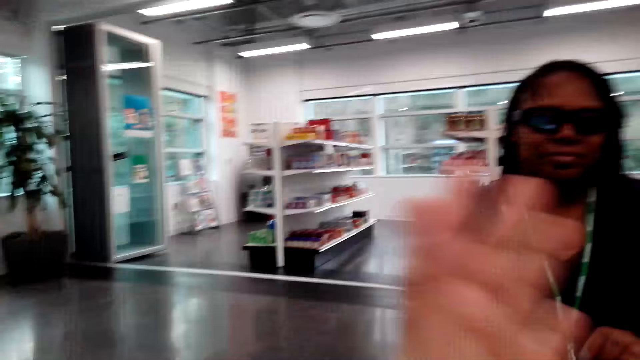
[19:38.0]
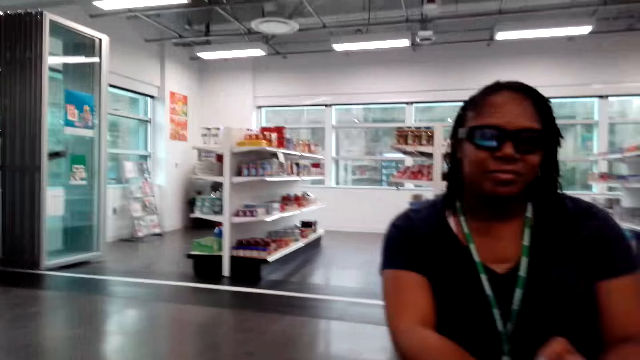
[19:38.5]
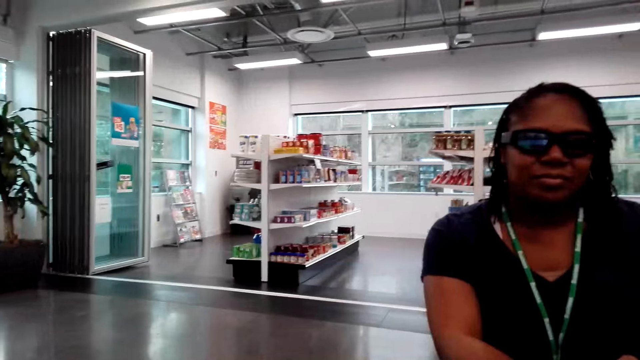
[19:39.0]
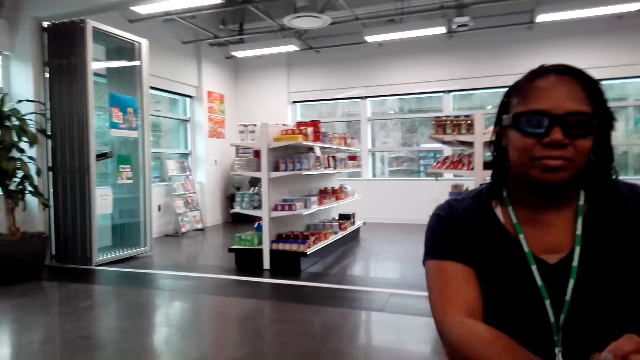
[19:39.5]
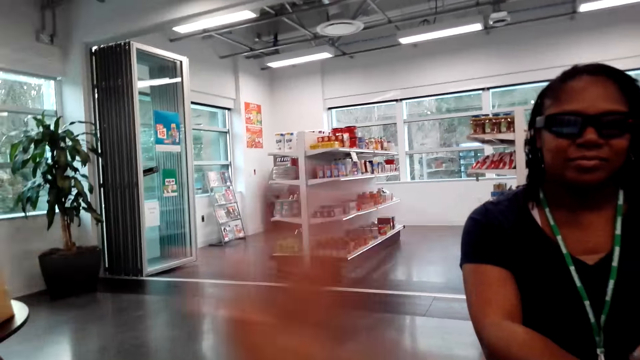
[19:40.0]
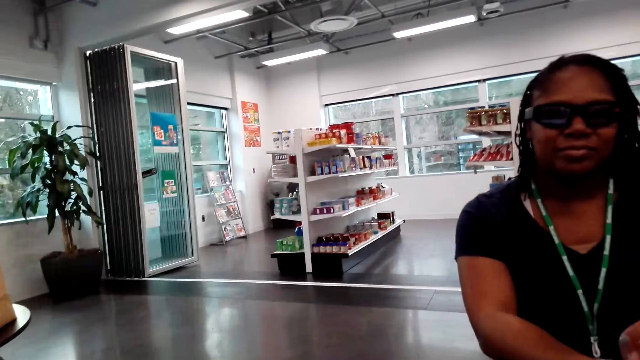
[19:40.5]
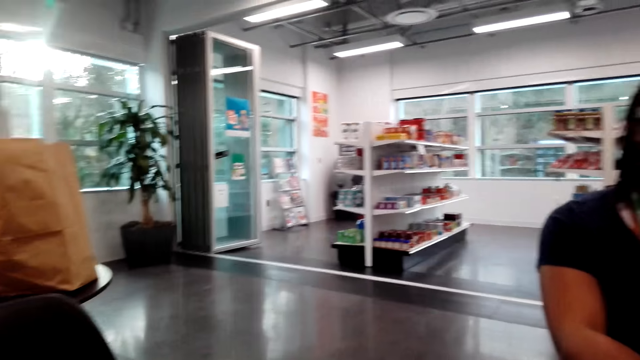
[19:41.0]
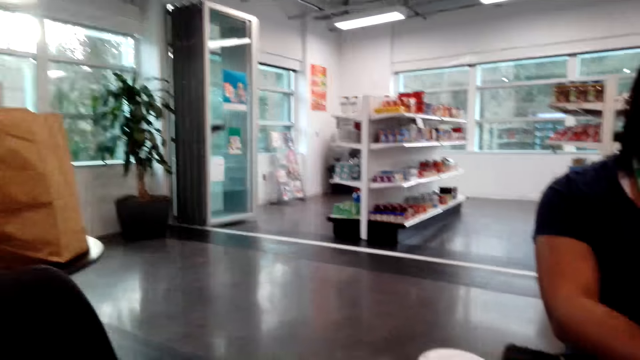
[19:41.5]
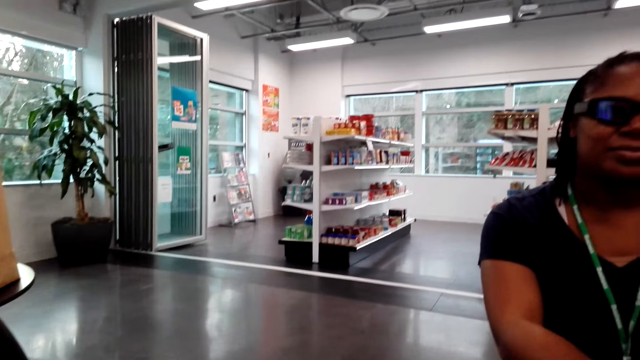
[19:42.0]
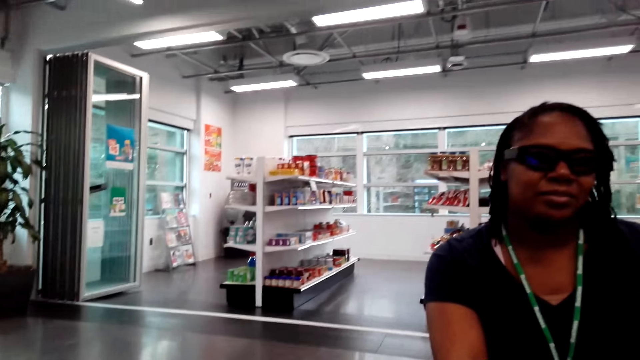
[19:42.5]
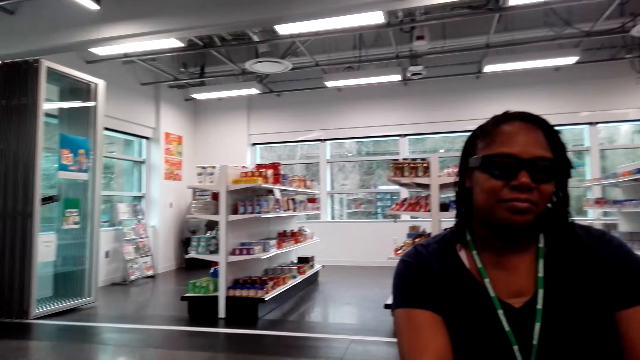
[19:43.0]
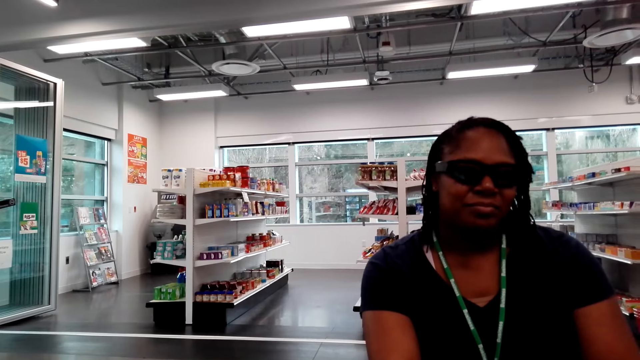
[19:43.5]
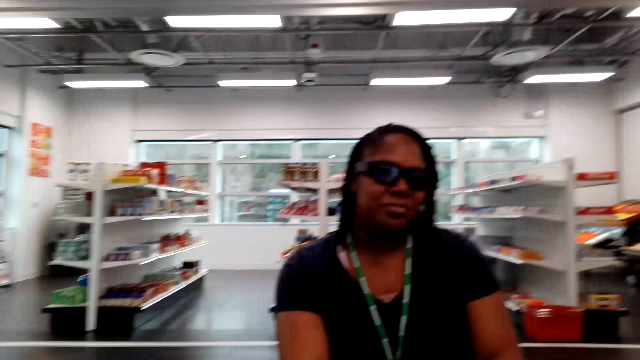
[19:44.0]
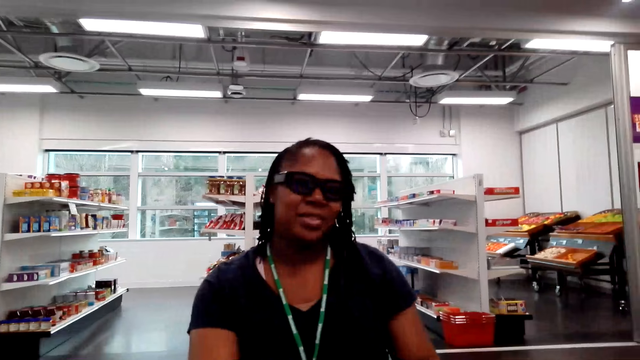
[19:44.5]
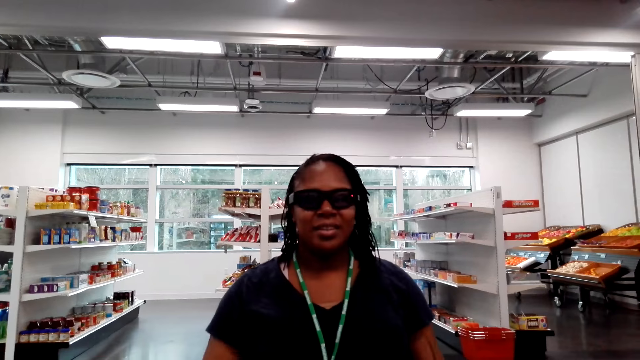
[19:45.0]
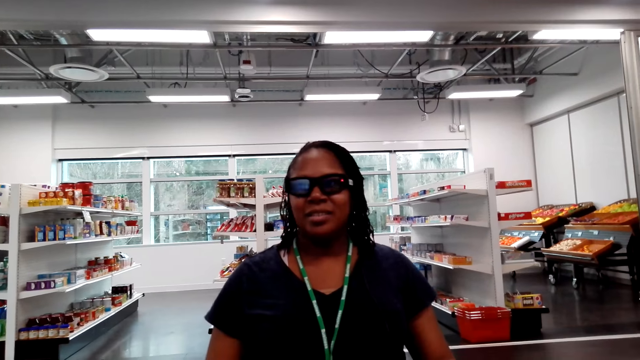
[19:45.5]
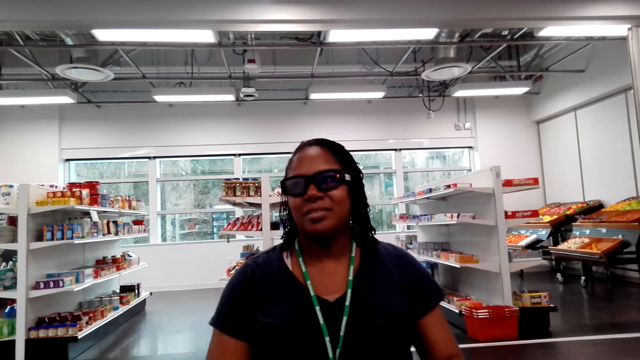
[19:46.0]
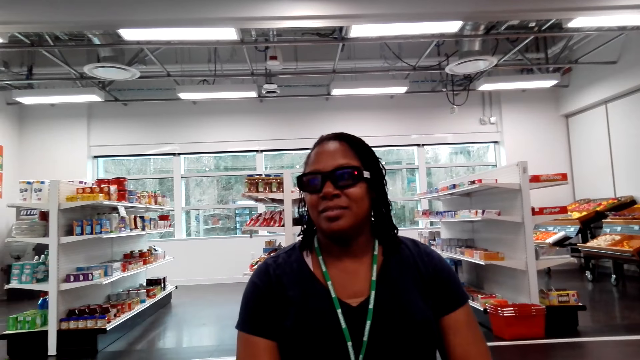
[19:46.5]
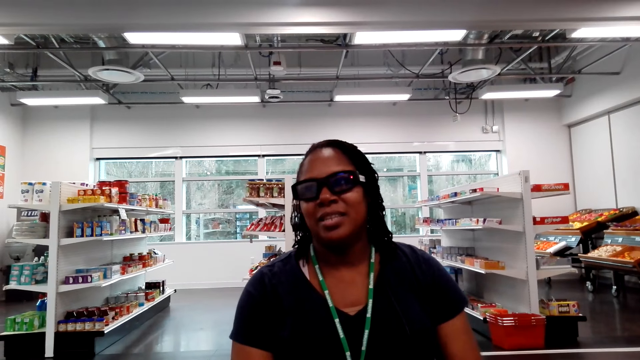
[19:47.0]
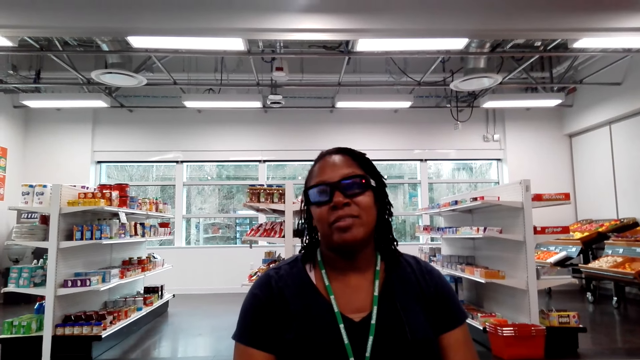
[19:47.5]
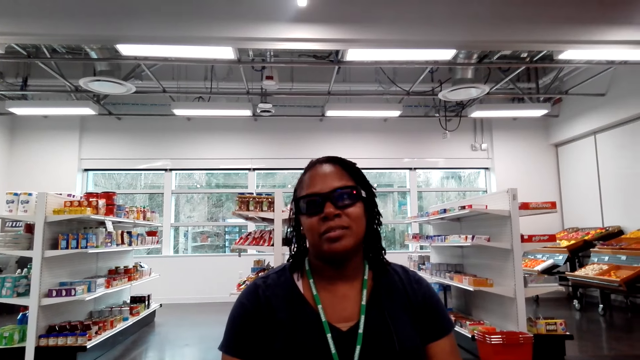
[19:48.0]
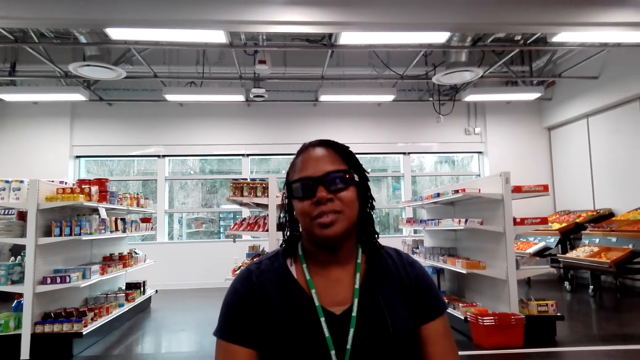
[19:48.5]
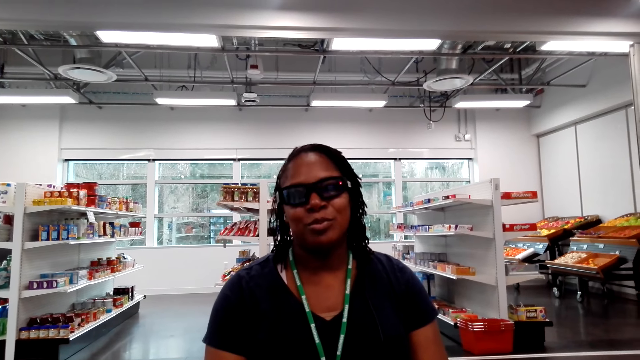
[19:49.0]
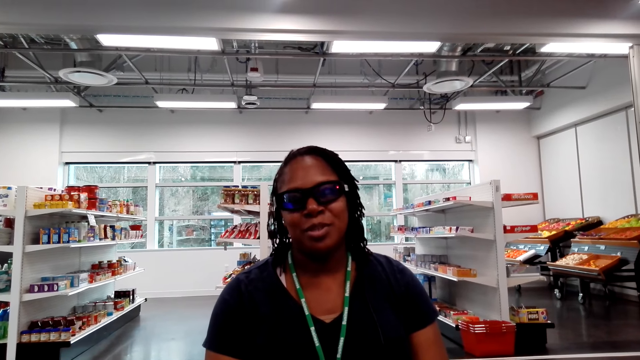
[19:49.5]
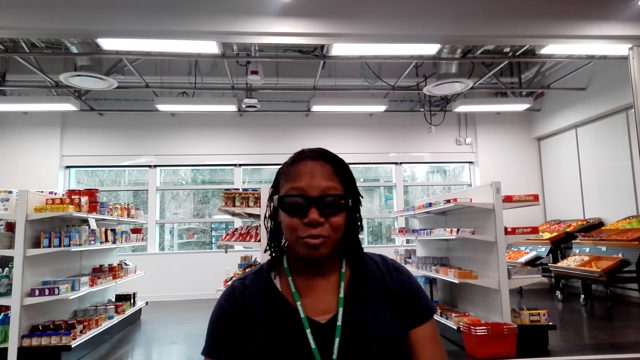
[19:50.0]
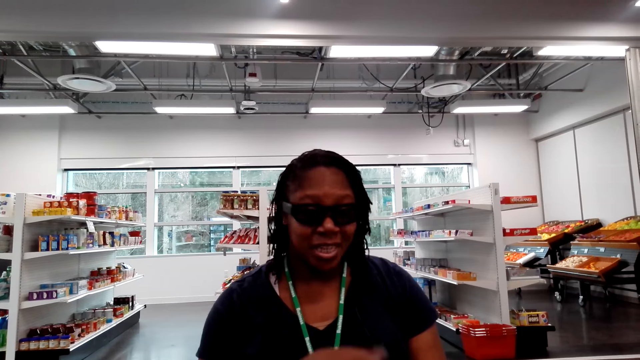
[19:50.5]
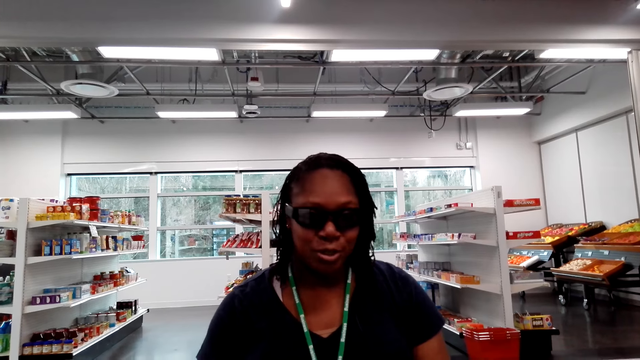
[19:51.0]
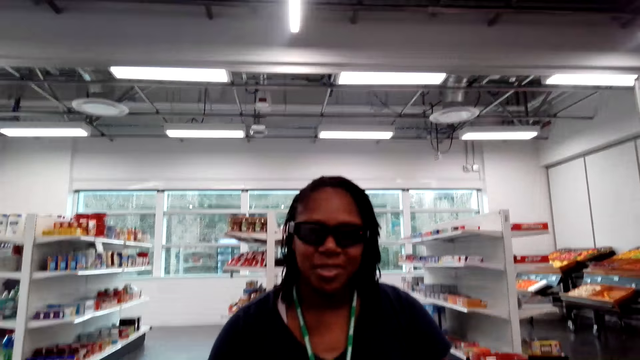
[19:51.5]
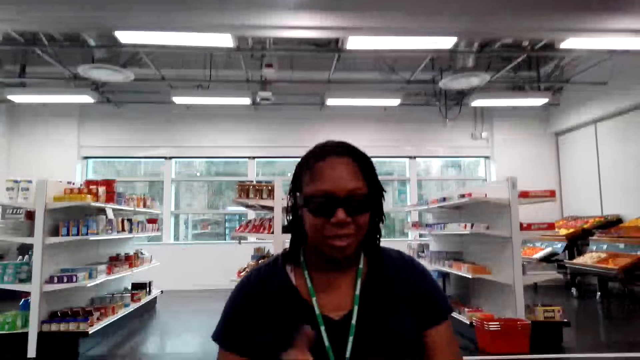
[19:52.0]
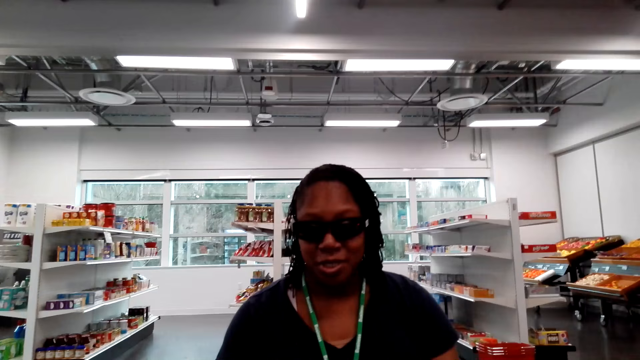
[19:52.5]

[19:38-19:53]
The camera wearer swings a hand. They look around. A woman nods her head.

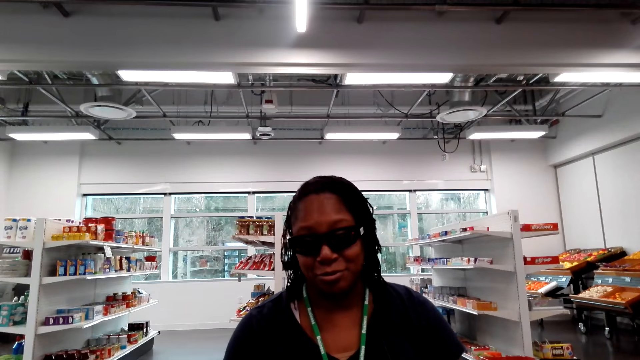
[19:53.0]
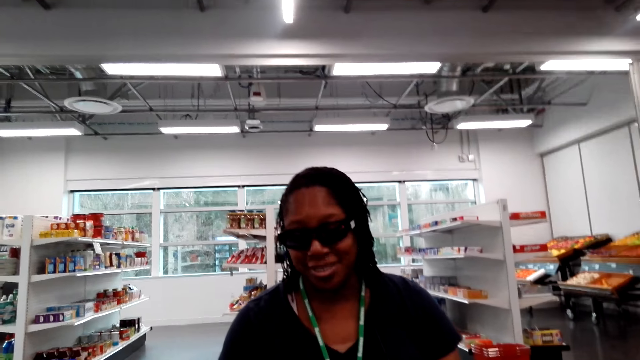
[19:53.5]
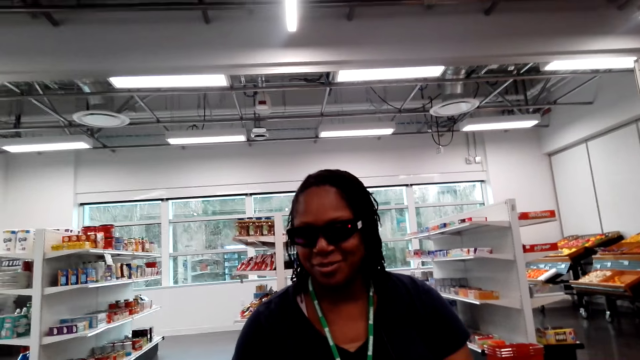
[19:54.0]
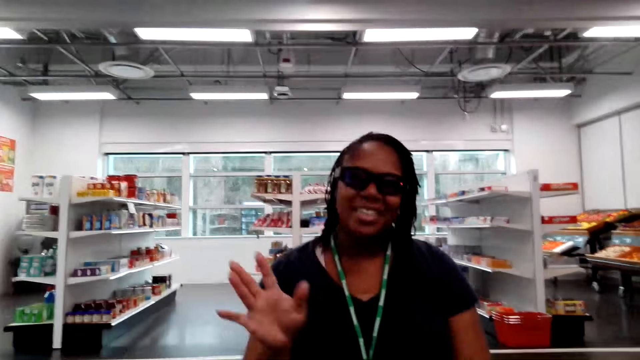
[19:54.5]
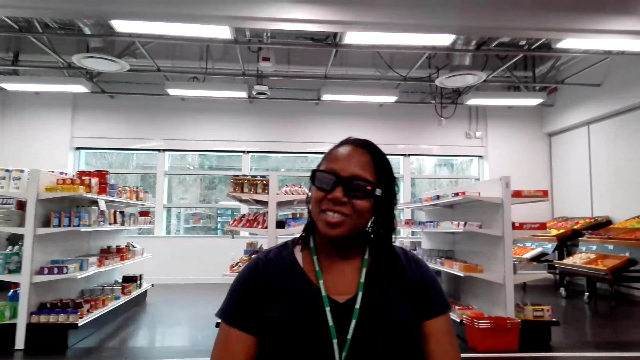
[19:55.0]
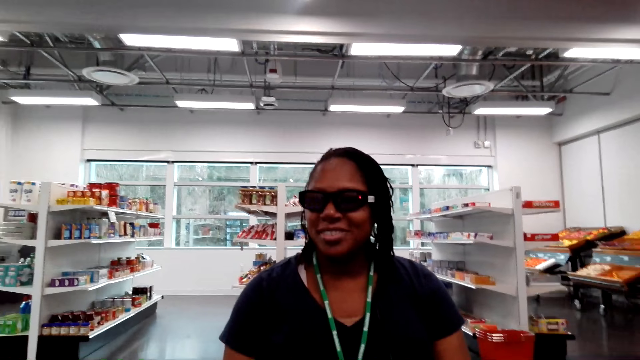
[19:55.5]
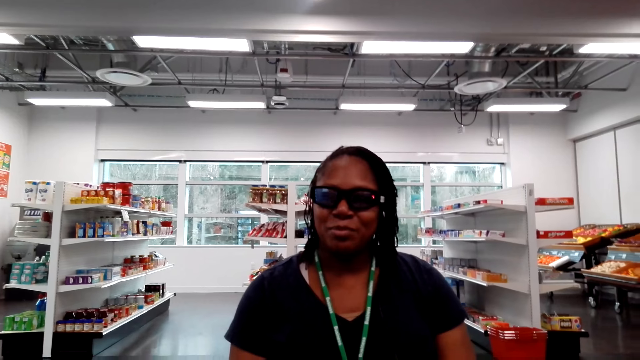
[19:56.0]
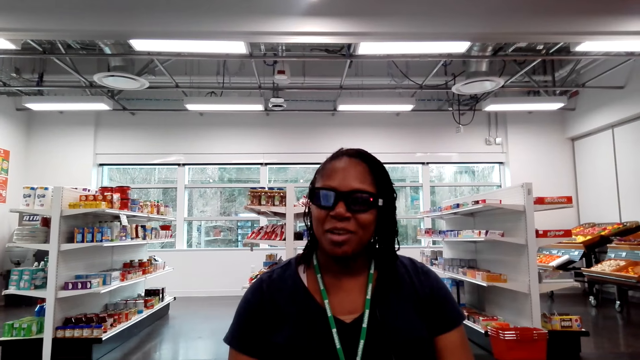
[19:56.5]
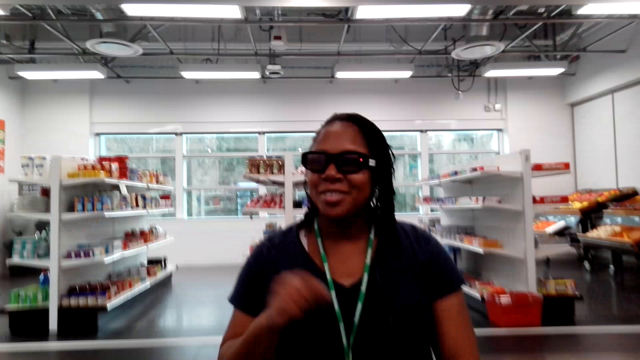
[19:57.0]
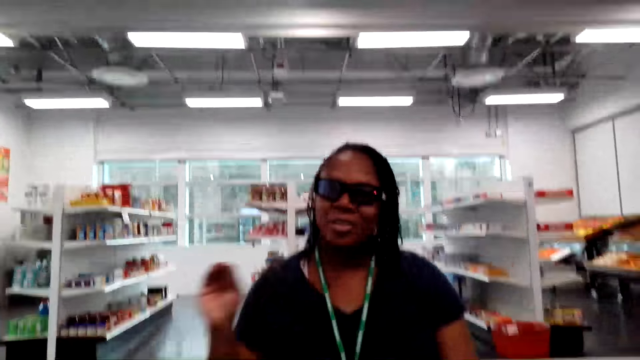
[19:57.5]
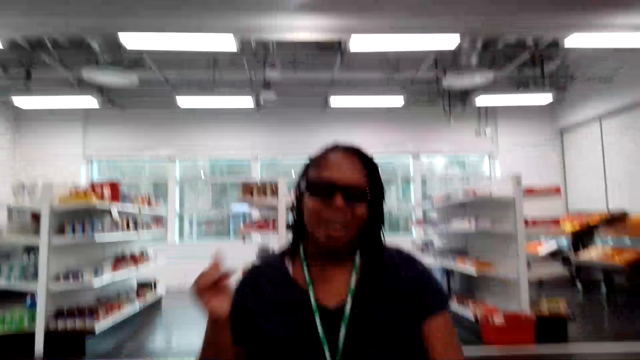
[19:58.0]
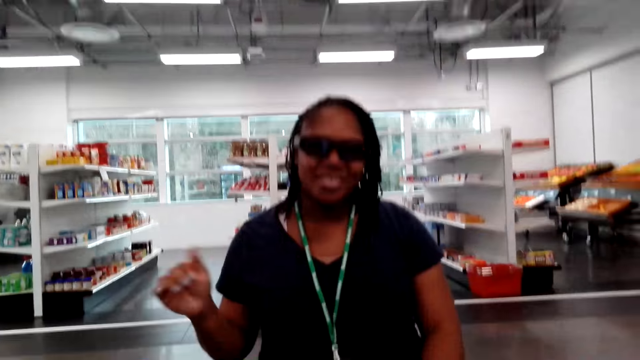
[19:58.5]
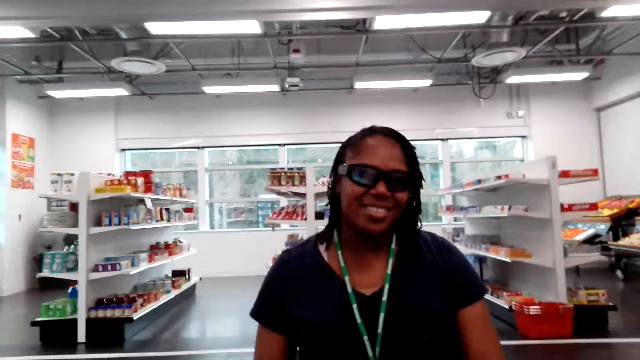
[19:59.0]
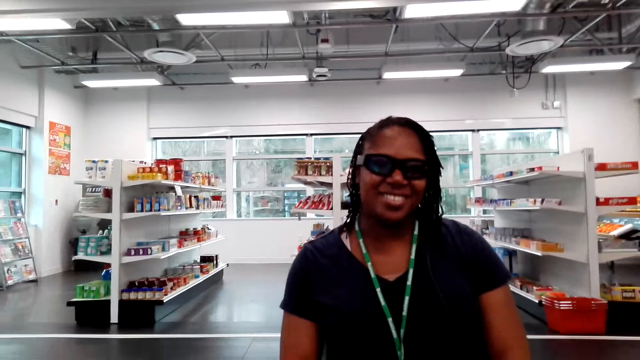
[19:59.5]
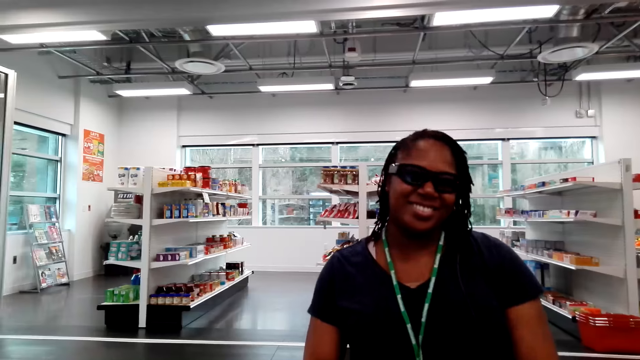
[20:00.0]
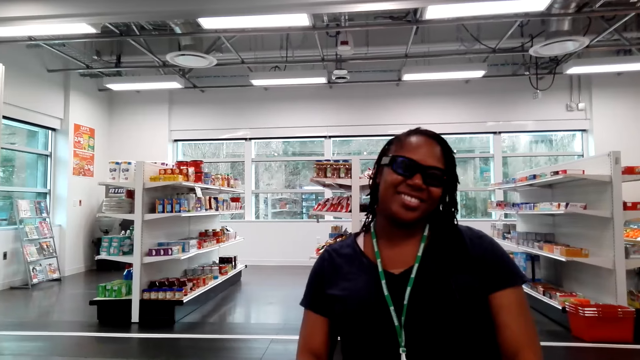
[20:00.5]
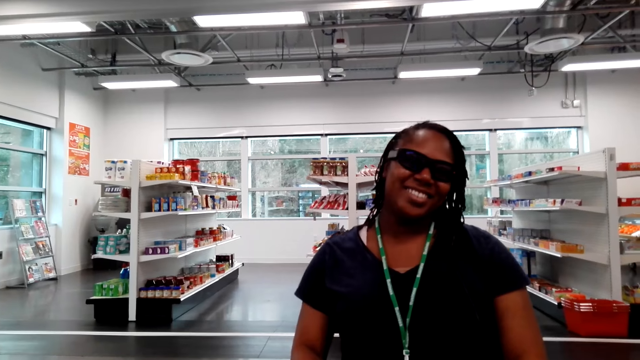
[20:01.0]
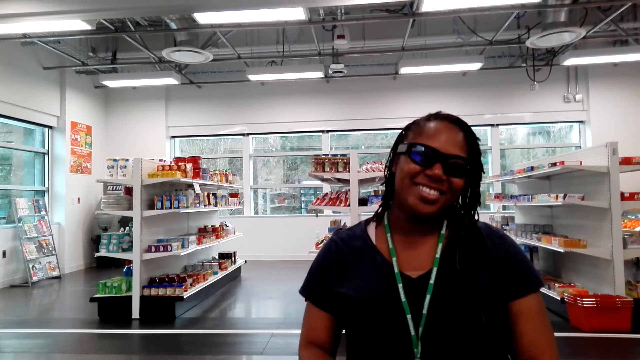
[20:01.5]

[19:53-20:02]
A woman moves her hand. She moves her hand again. She nods her head.
